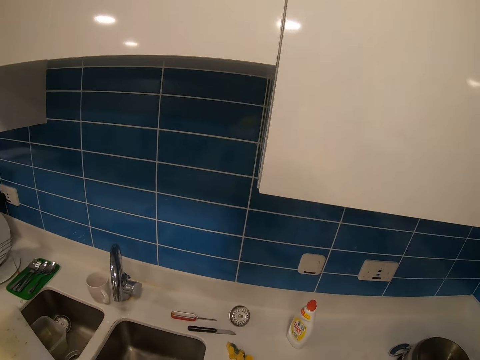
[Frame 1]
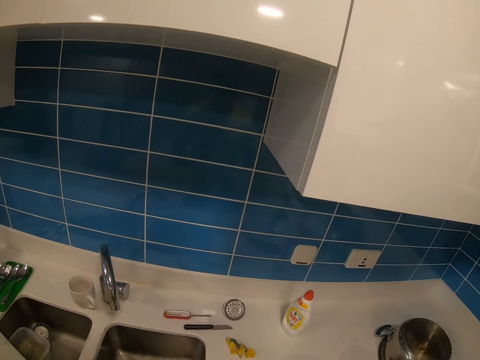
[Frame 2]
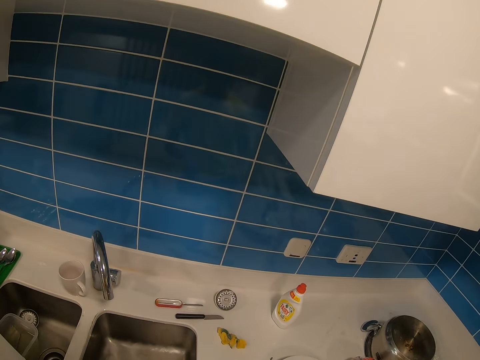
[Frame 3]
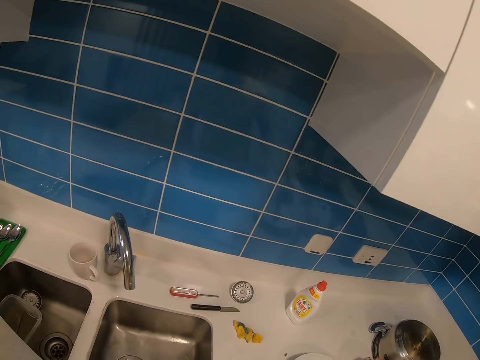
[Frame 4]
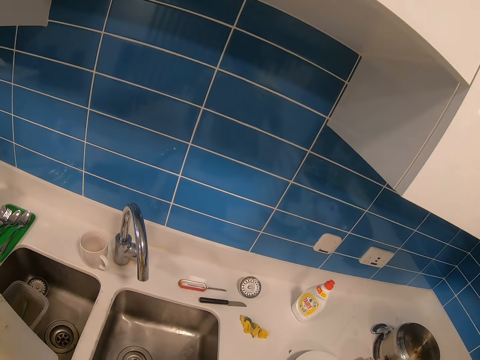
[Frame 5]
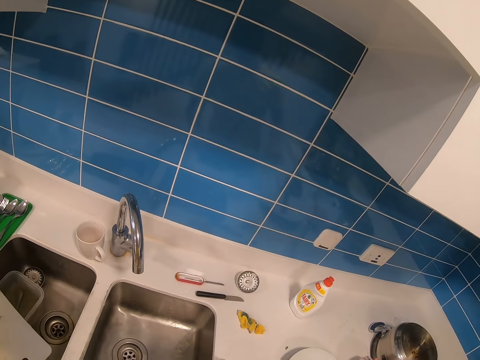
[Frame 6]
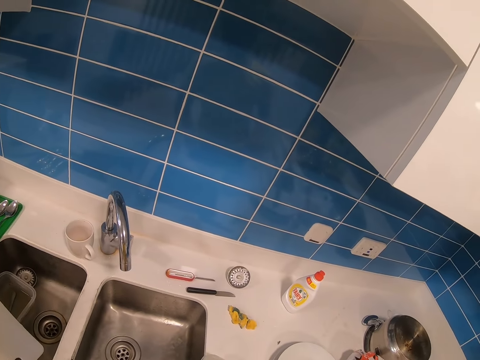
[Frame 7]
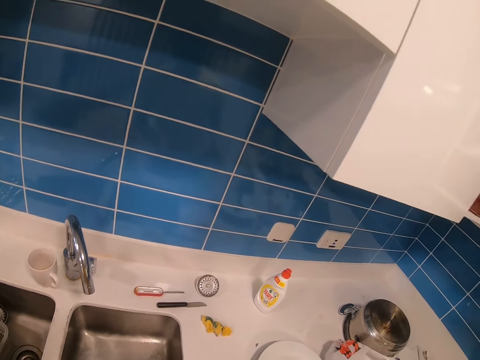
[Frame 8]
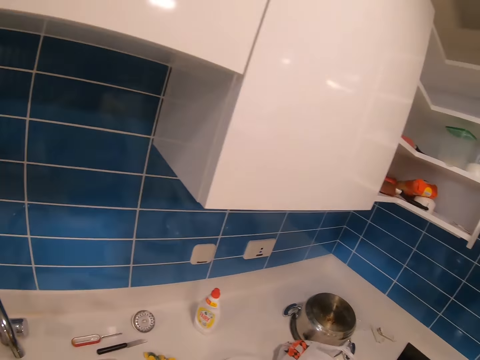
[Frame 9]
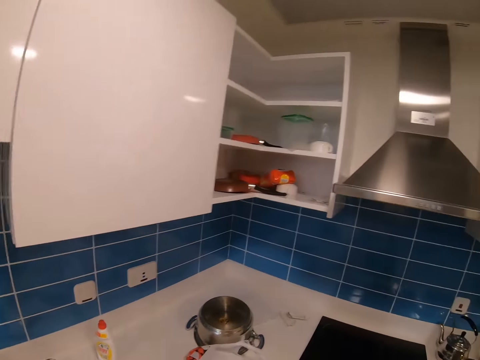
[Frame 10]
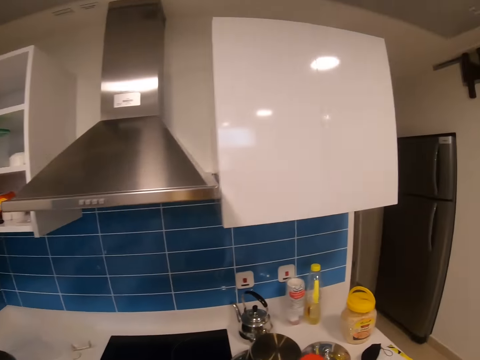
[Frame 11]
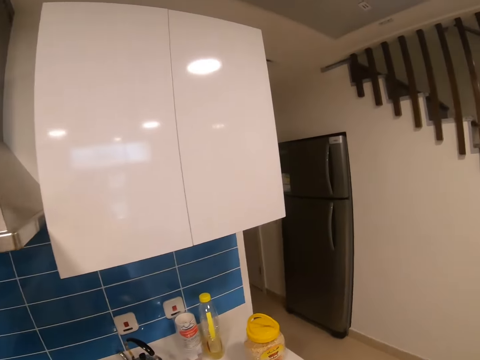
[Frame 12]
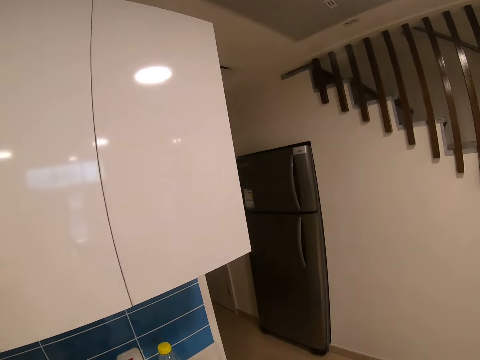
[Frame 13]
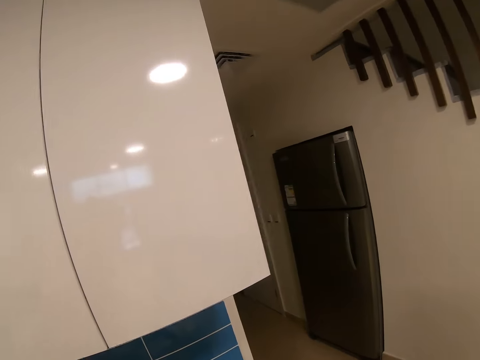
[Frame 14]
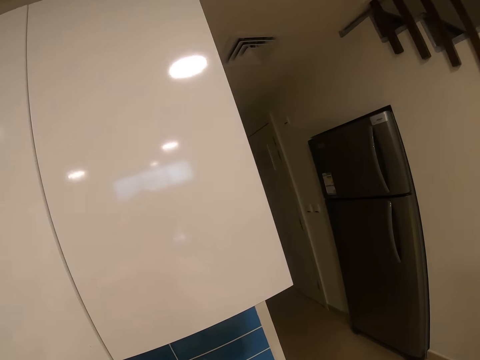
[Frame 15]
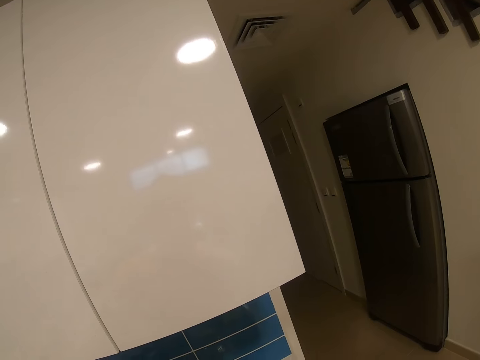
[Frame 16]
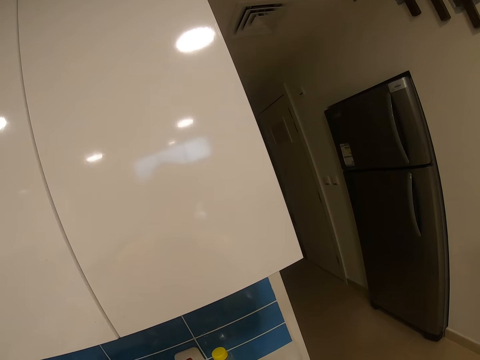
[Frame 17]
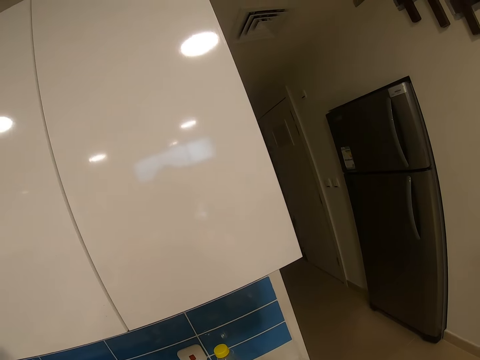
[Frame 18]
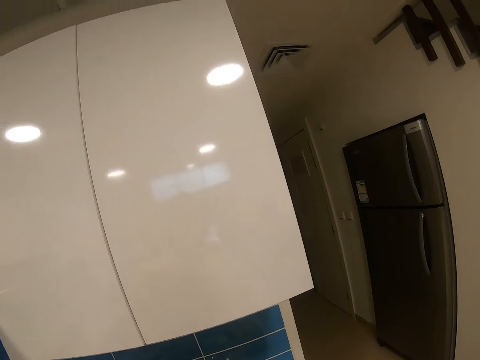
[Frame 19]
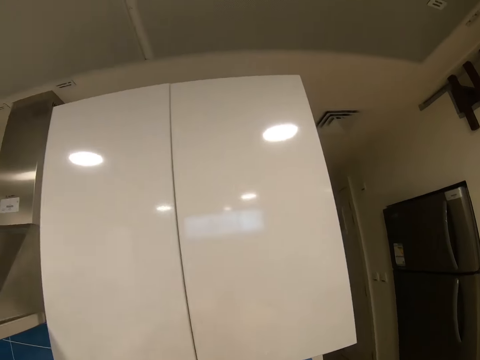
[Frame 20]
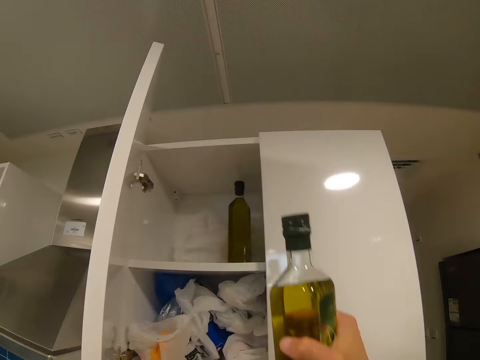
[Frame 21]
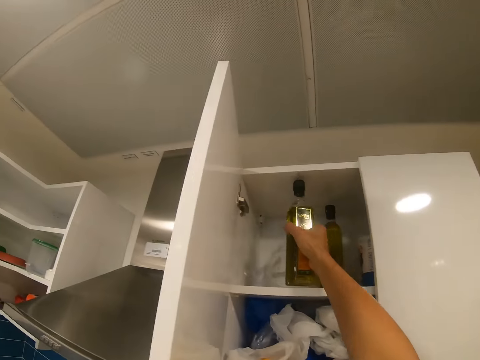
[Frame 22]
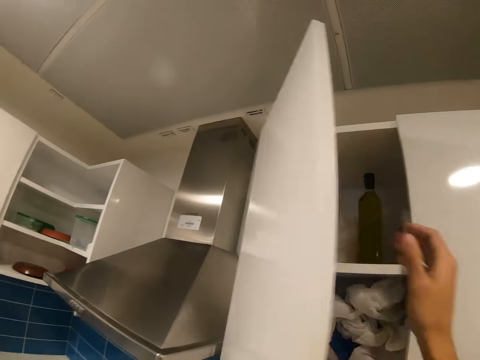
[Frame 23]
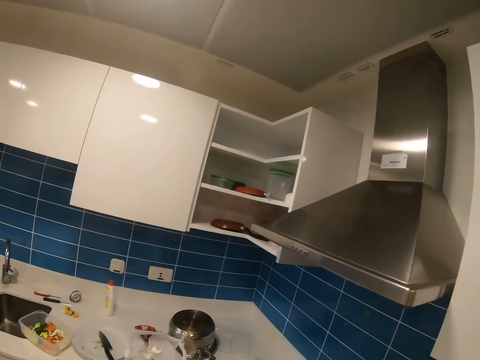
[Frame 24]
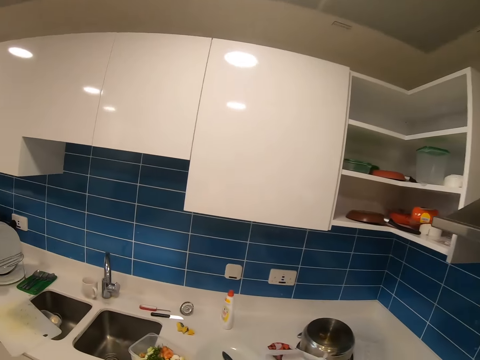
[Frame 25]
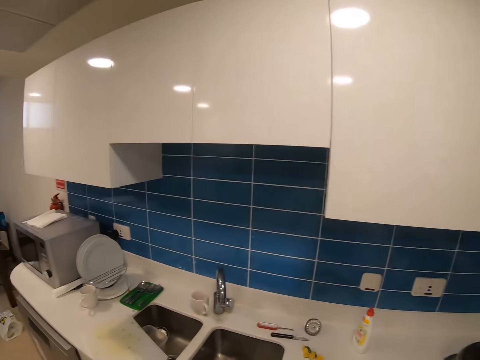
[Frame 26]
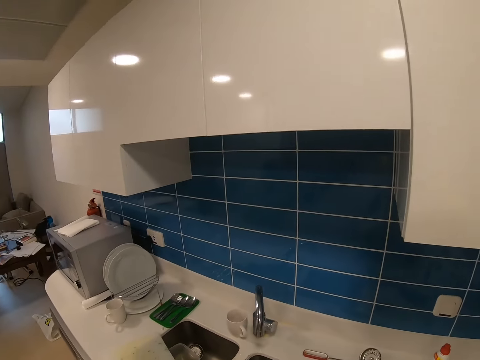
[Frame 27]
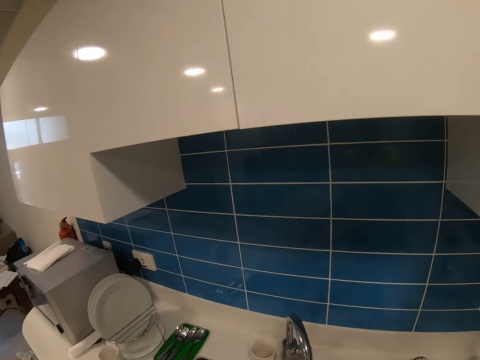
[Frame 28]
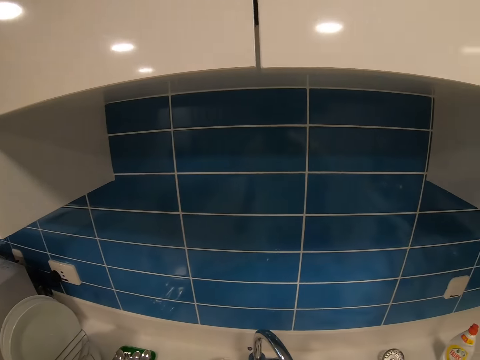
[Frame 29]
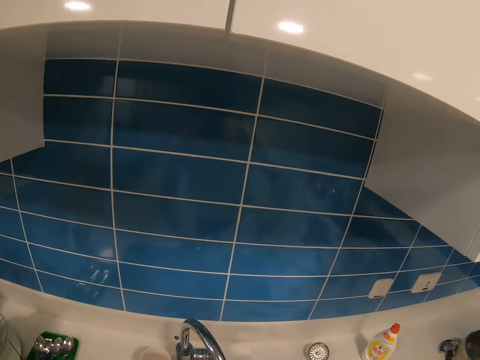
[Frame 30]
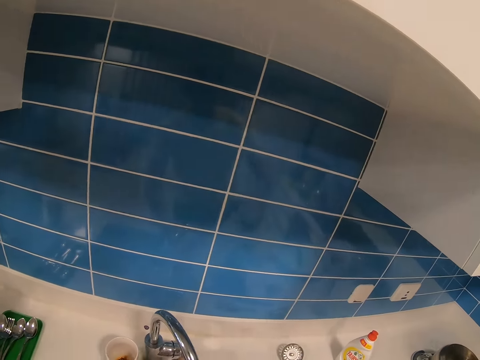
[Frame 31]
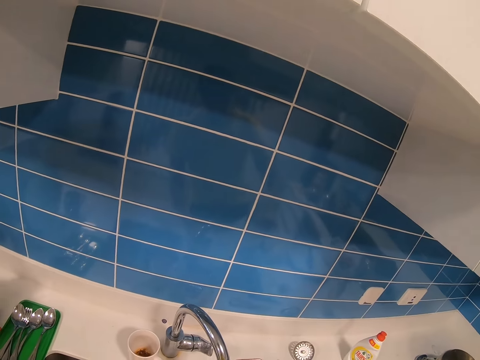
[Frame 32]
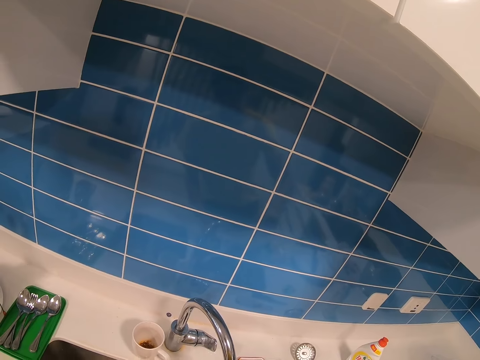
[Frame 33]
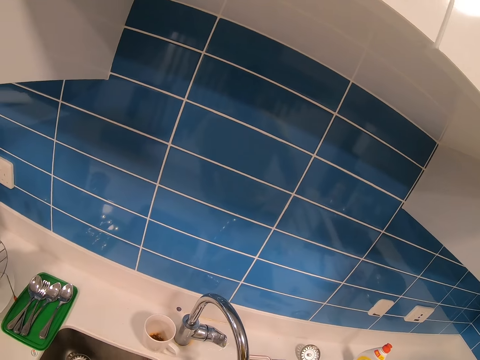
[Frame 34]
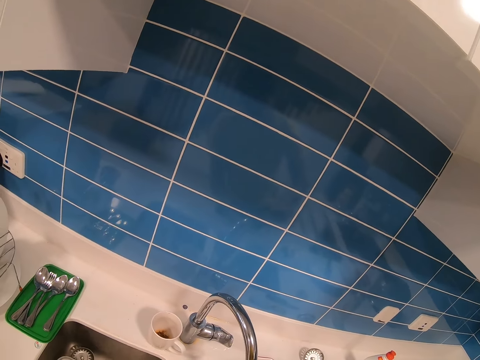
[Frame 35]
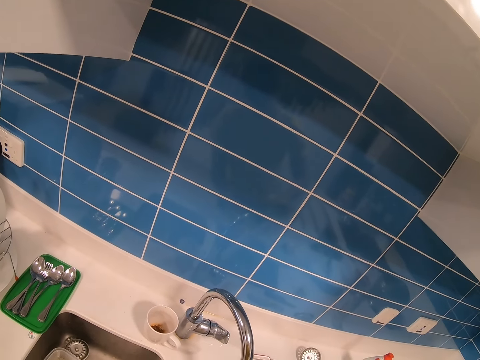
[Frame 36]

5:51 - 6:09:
The camera wearer stands along the countertop. They stare at the cupboard. They carry the bottle back to the cabinet. They stand beside the cabinet. They open the cabinet door. They put the bottle of oil in the cupboard. They close the cabinet door. They walk along the countertop to the sink. They wash something in the sink.

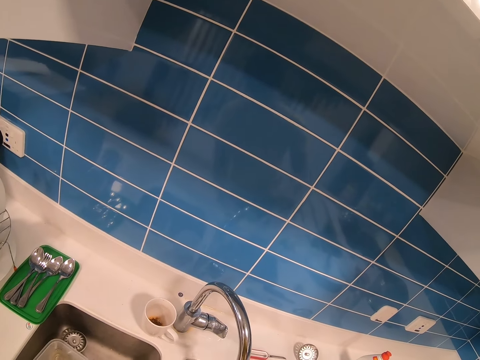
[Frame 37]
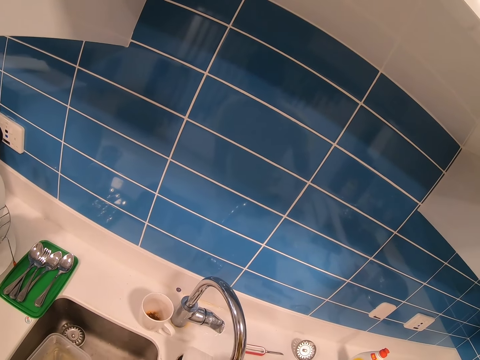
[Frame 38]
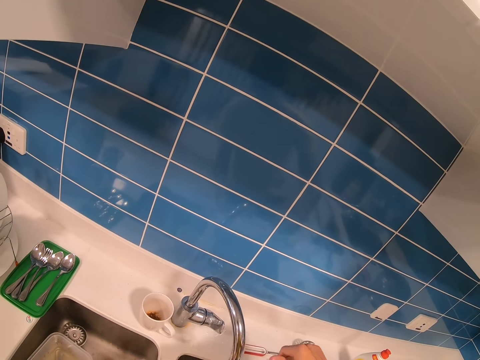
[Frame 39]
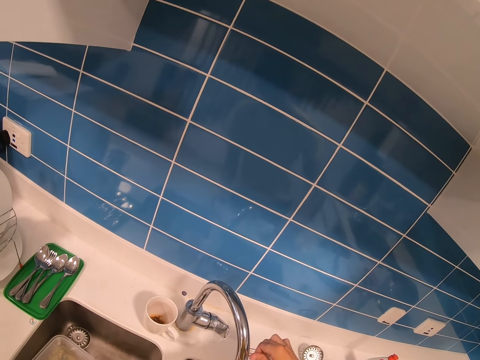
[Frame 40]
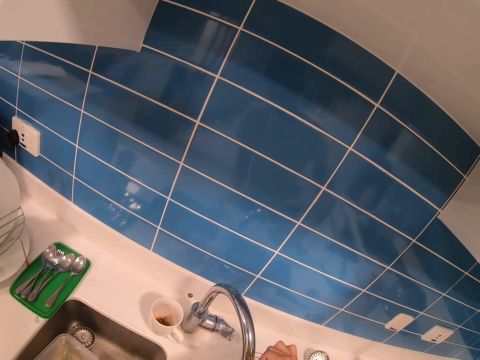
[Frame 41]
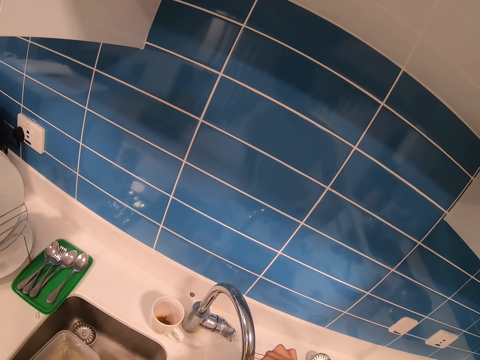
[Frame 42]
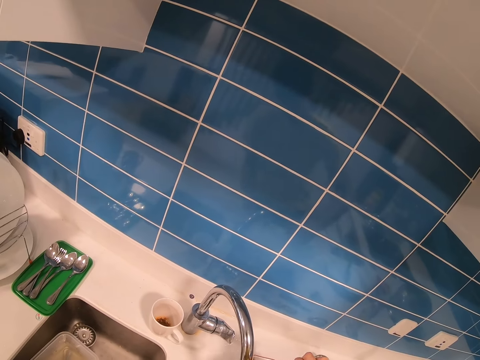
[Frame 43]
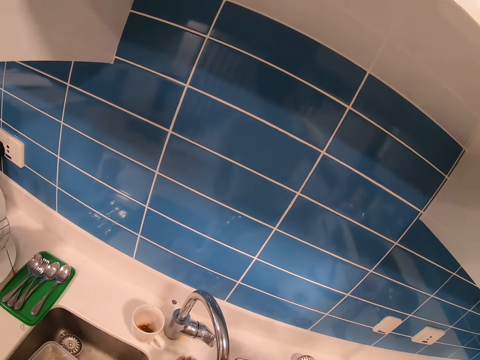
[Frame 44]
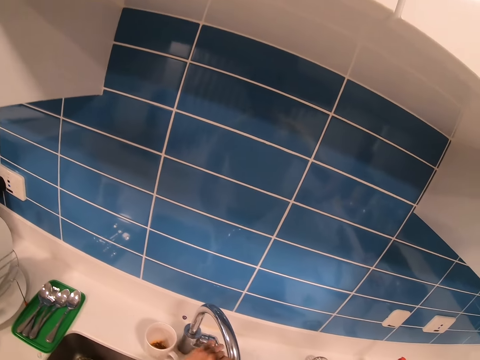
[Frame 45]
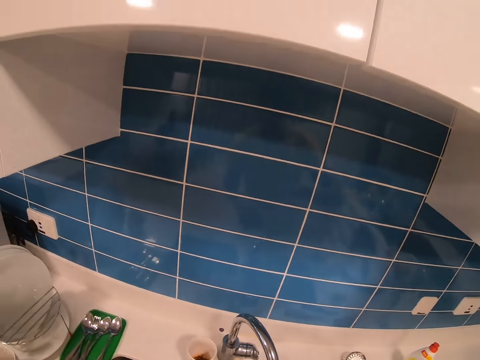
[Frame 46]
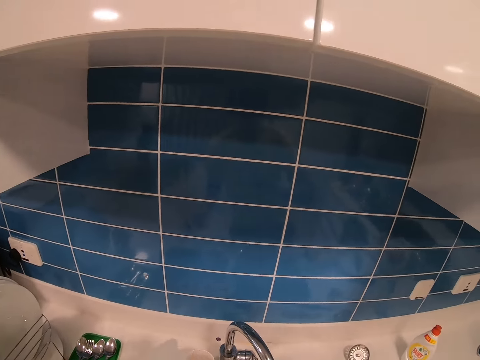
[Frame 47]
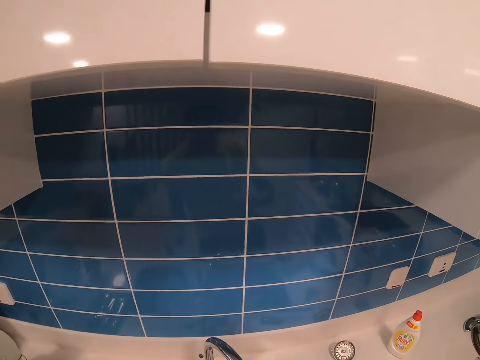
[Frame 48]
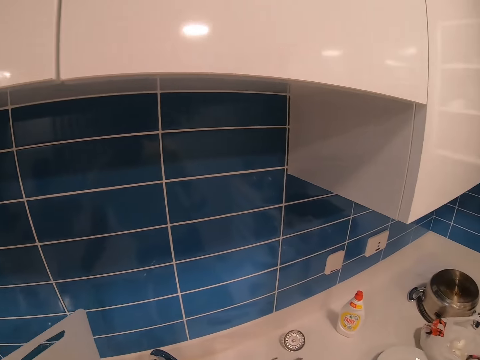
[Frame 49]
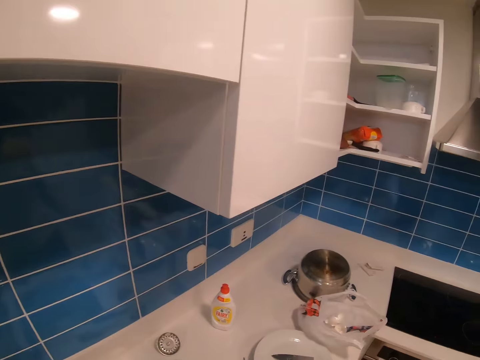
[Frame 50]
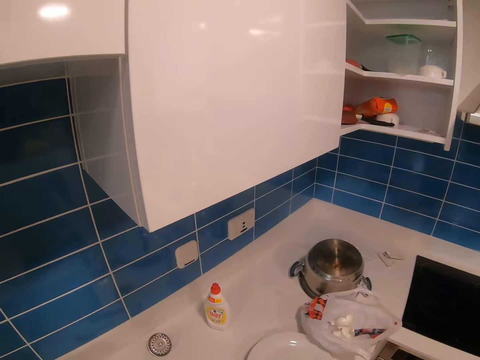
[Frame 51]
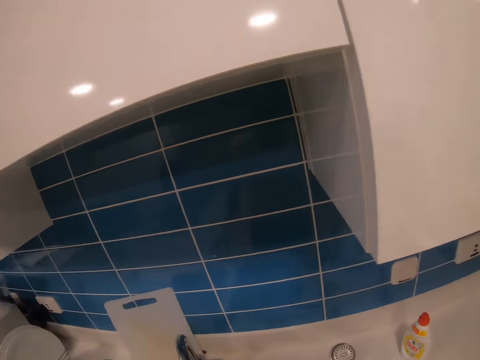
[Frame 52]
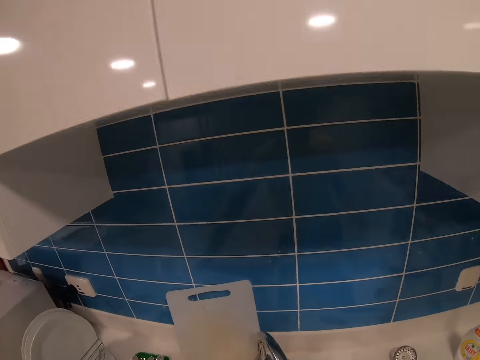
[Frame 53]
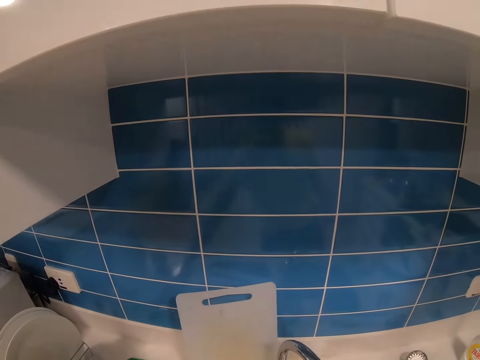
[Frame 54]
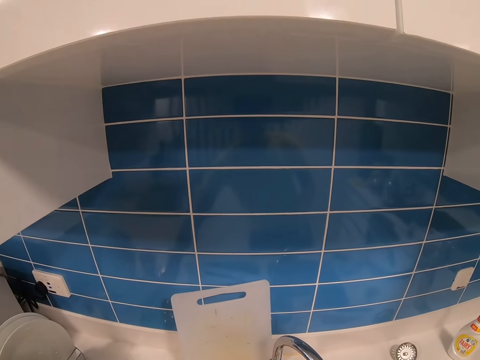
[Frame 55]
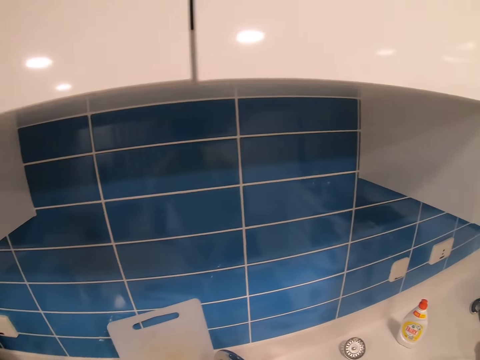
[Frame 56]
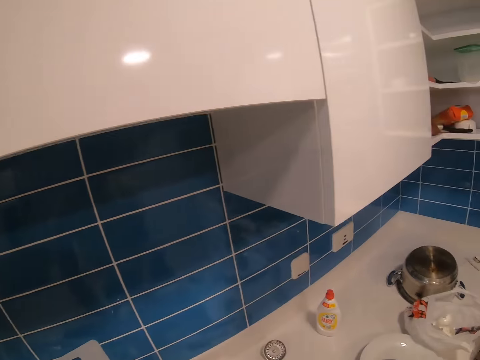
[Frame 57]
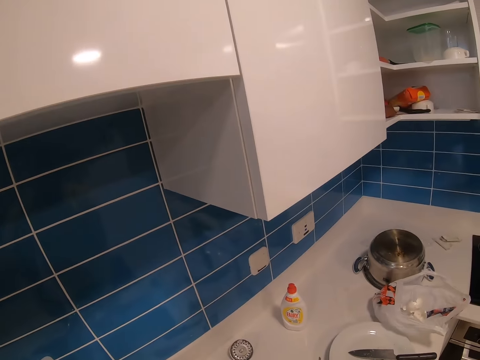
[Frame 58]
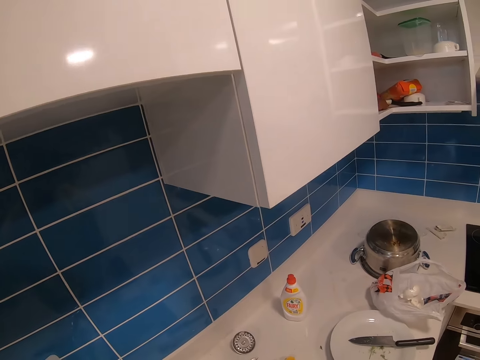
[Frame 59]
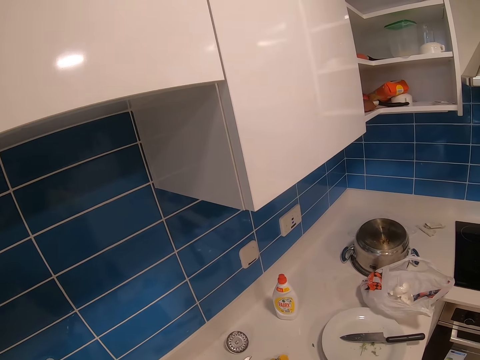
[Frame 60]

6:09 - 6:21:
The camera wearer moves the chop board. They touch the tap. They move the chop board. They lean the chop board on the countertop wall. They walk along the countertop. They wash something in the sink.
